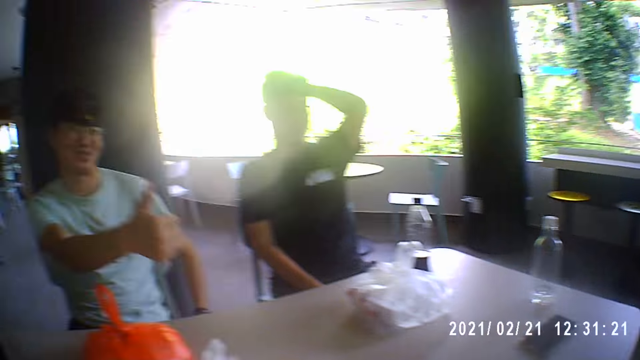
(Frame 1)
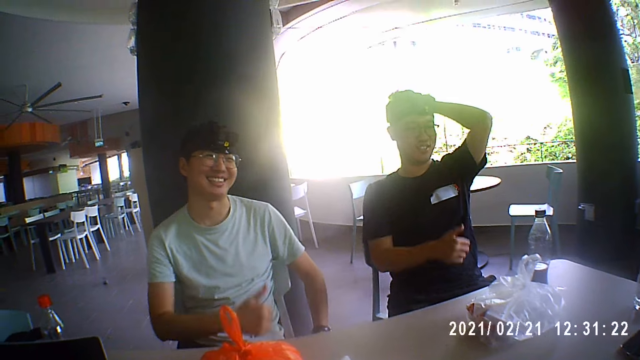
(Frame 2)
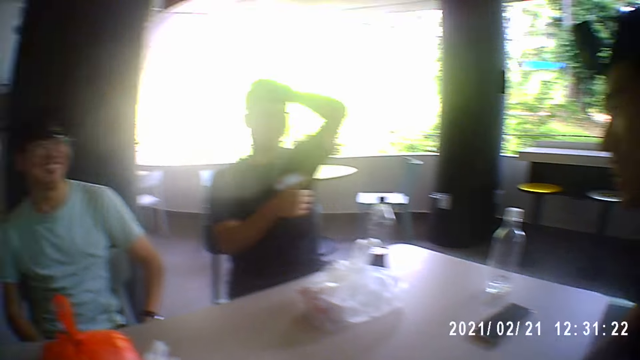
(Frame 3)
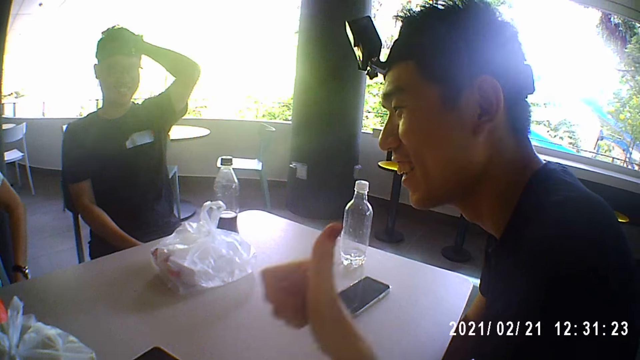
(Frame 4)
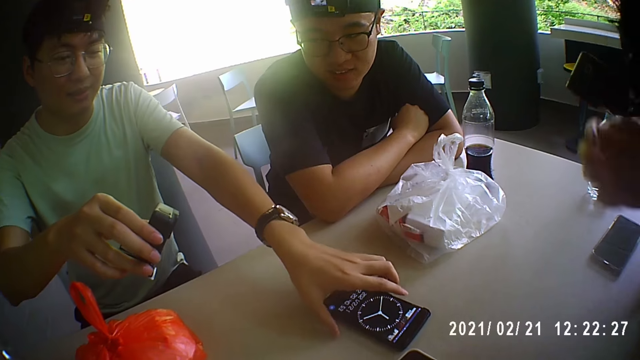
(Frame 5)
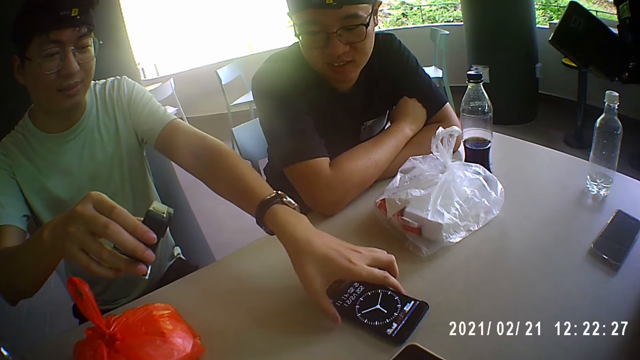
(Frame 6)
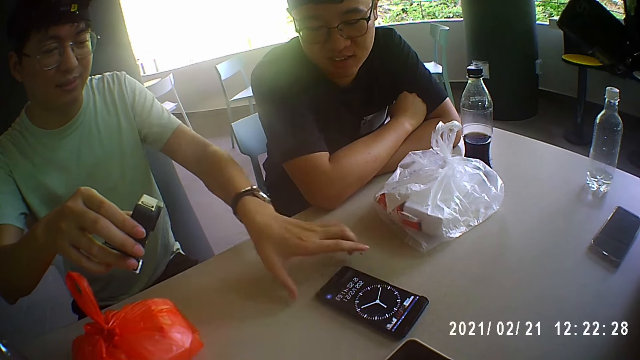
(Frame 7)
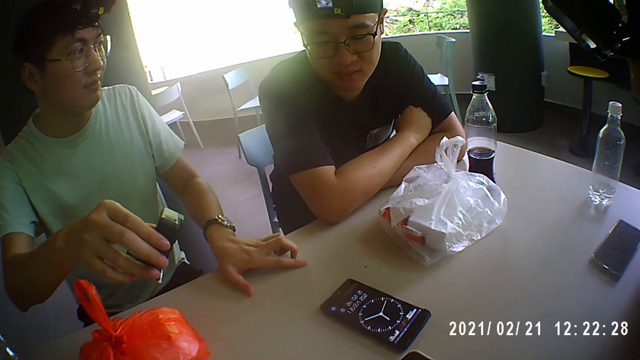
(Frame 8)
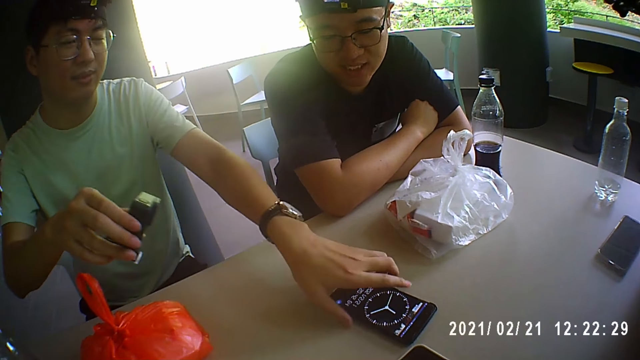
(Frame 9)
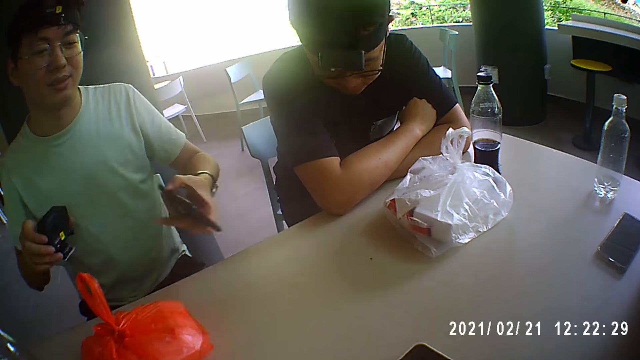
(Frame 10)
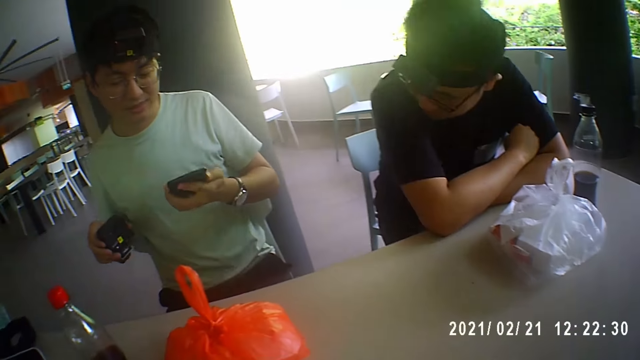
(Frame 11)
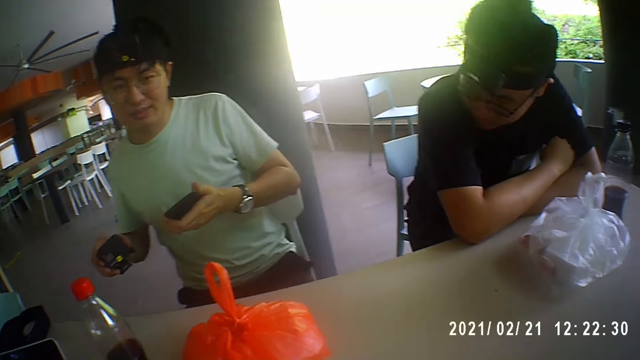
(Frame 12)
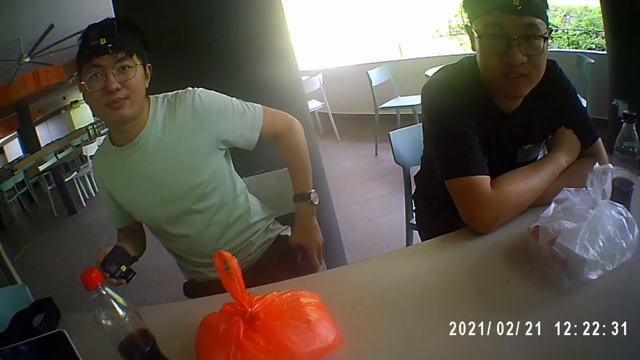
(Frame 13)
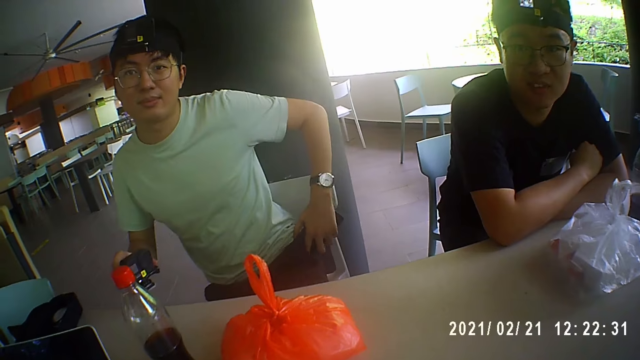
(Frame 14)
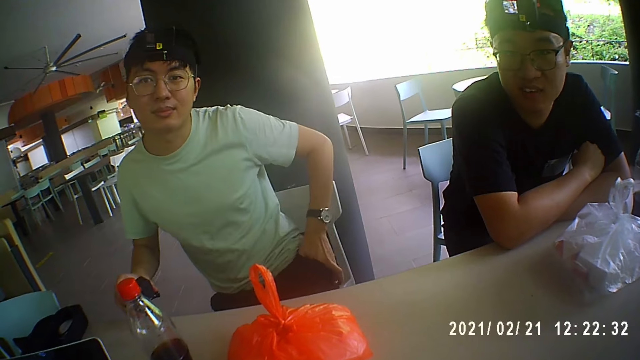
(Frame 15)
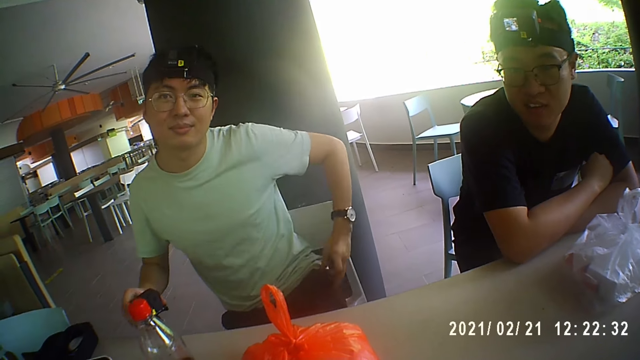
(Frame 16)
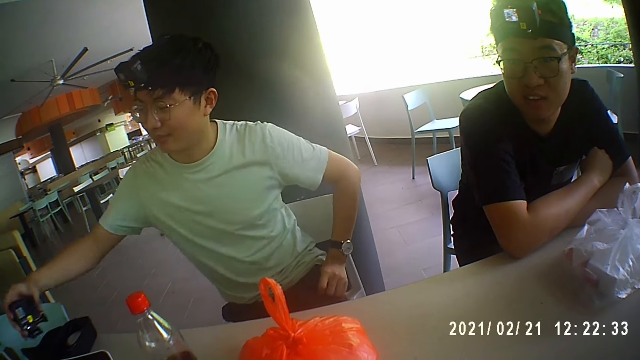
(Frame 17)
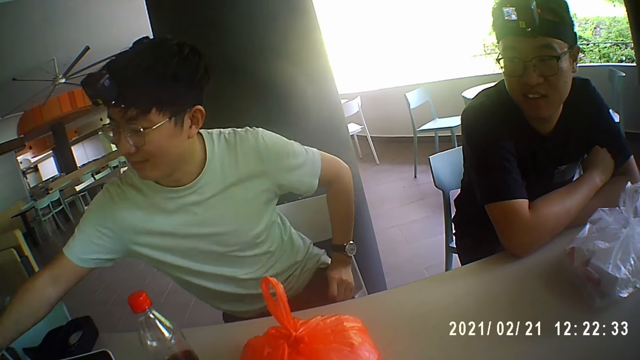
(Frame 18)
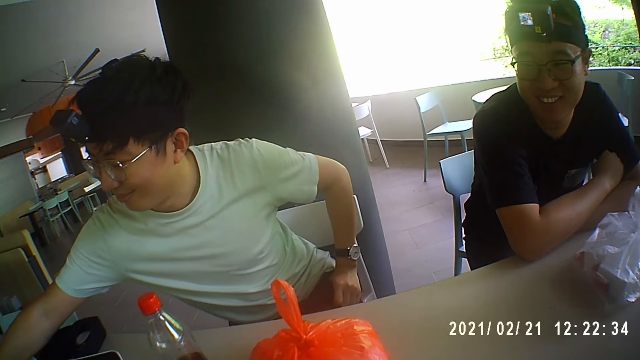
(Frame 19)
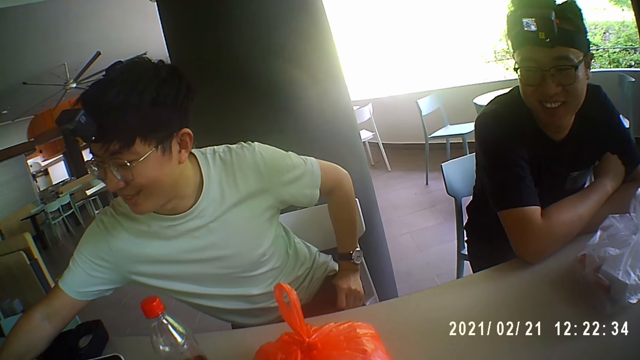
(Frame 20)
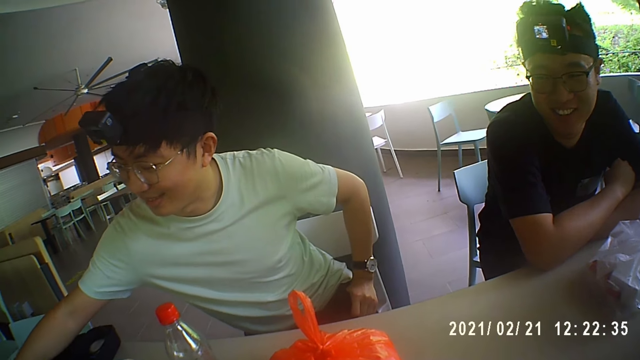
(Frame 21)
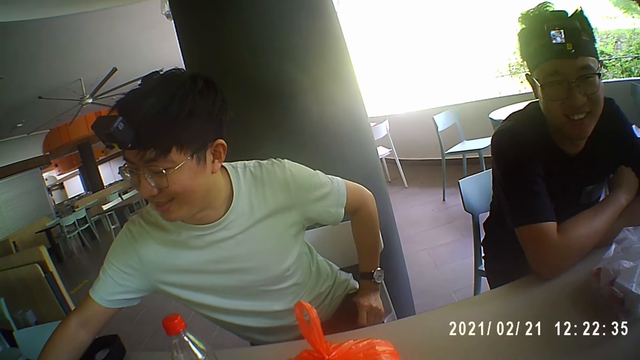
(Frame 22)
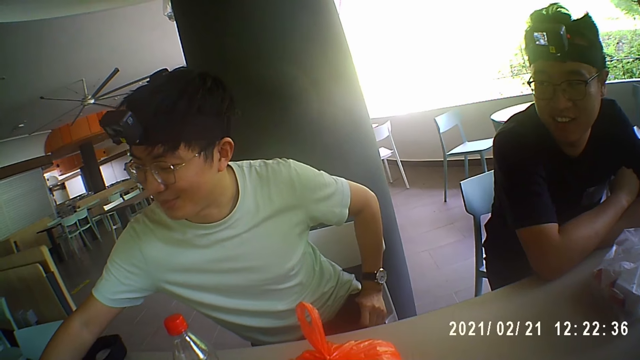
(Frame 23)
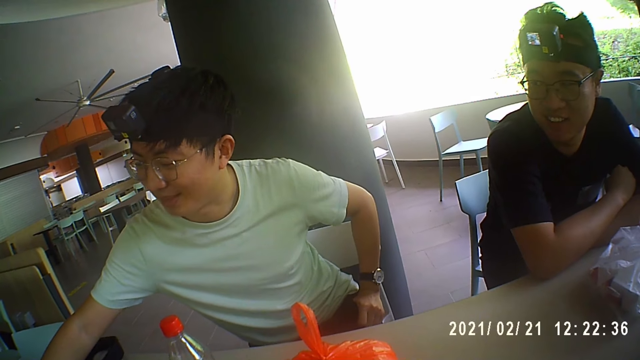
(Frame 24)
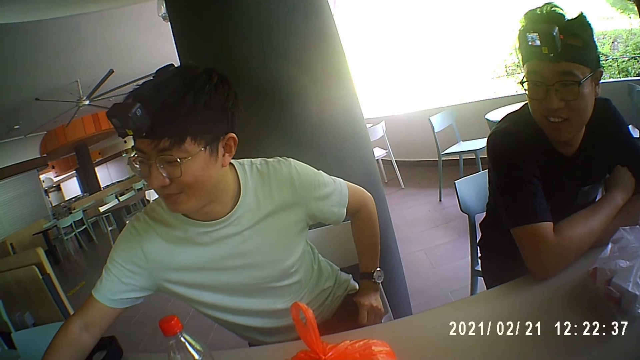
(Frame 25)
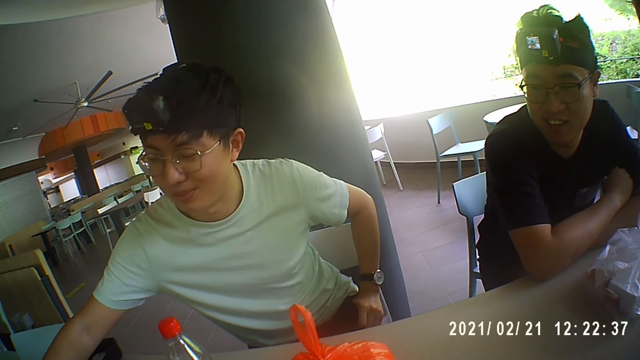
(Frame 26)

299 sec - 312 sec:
A man gesticulates with his right hand. Another man gesticulates with his right hand. The camera wearer gesticulates with her right hand. The first man holds a camera in his right hand. A third man touches a camera on his head with his right hand. The first man converses with the camera wearer, the second man and the third man. The camera wearer touches a phone on a table with his right hand. The first man holds the phone, moves his hand, and picks the phone from the table with his left hand. The camera wearer interacts with the first man. The first man operates the phone in his left hand and puts the phone in his trousers' pocket with his left hand. The camera wearer interacts with the first man. The first man places the camera on the table with his right hand and puts a charger on a chair. The first man interacts with the camera wearer.

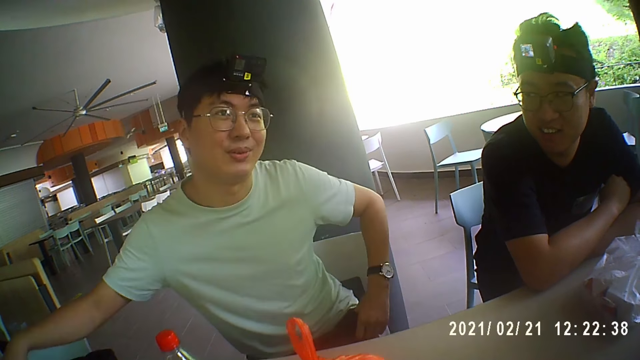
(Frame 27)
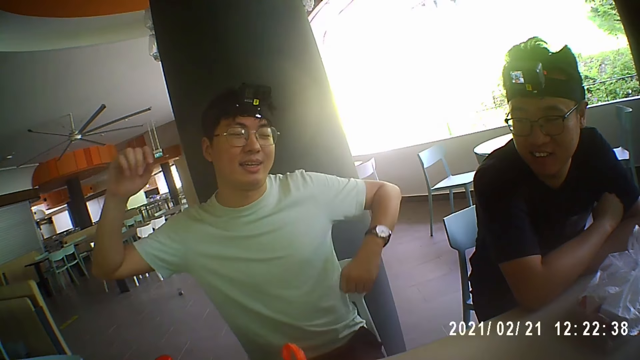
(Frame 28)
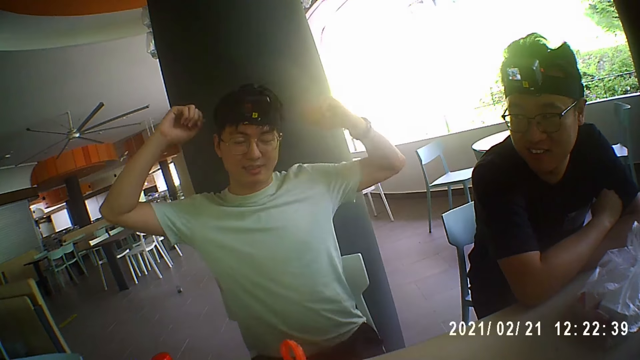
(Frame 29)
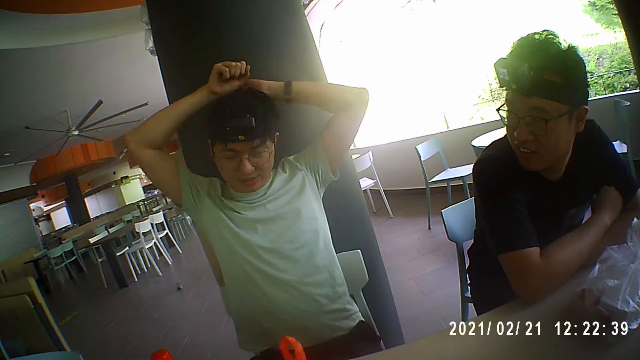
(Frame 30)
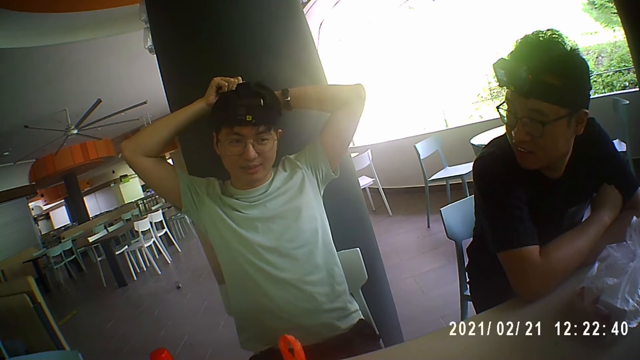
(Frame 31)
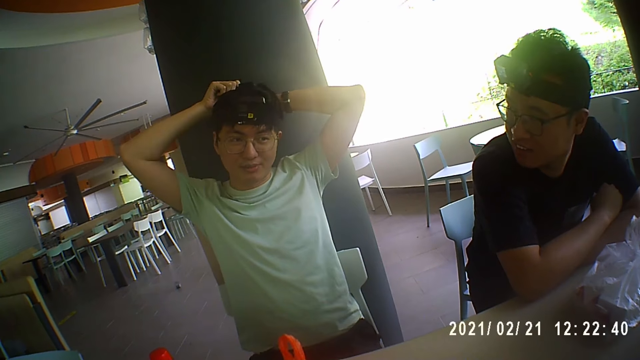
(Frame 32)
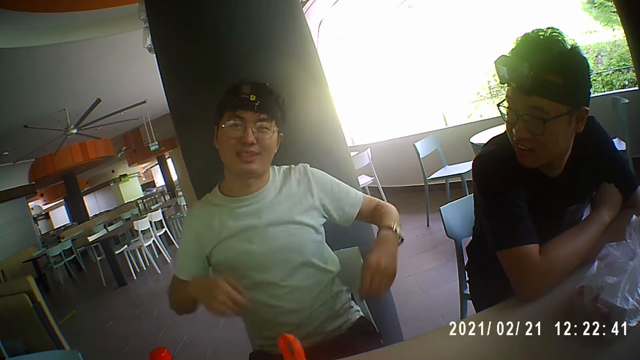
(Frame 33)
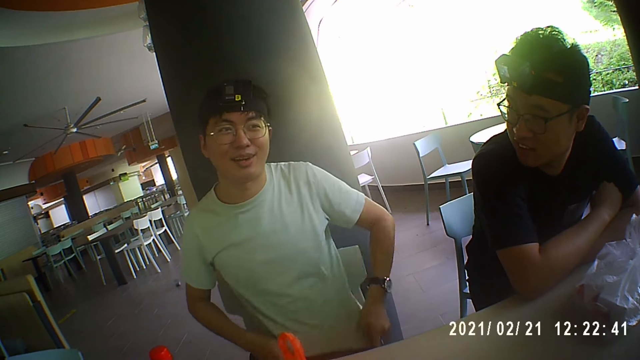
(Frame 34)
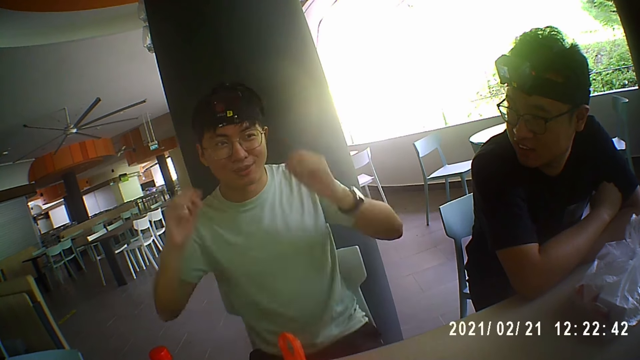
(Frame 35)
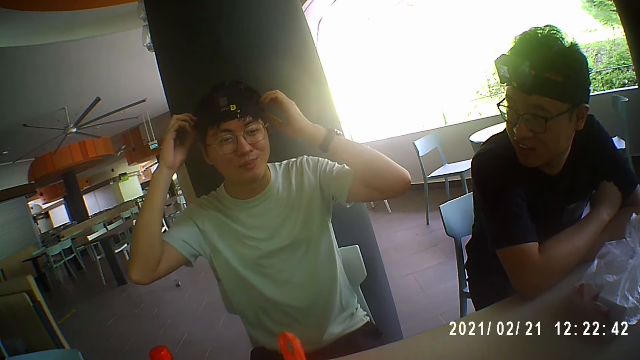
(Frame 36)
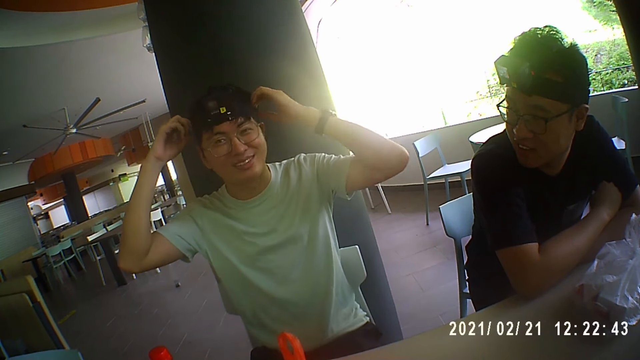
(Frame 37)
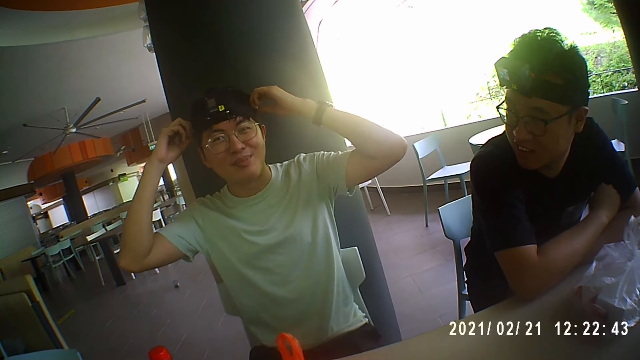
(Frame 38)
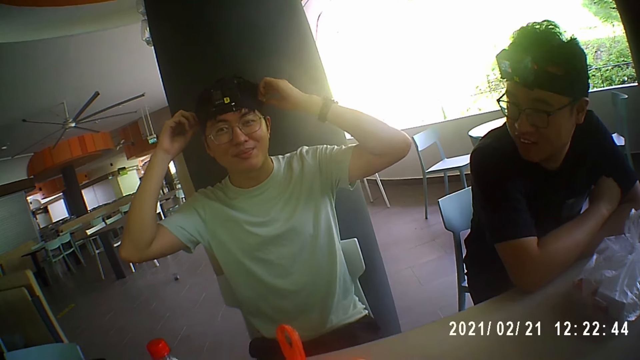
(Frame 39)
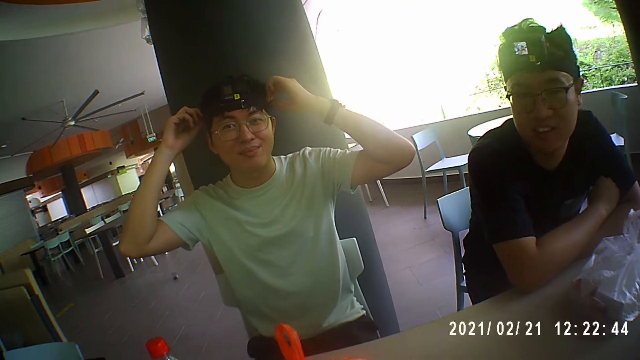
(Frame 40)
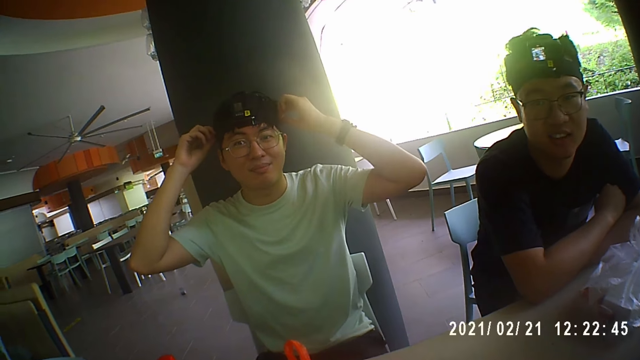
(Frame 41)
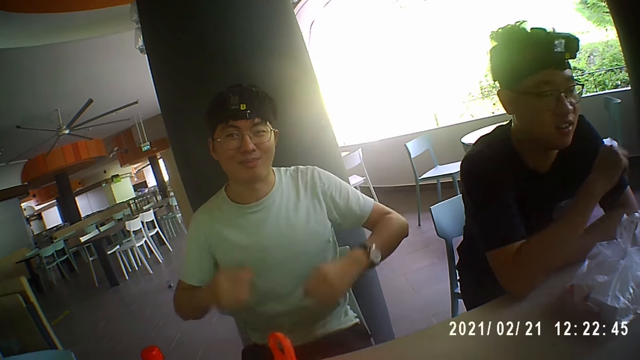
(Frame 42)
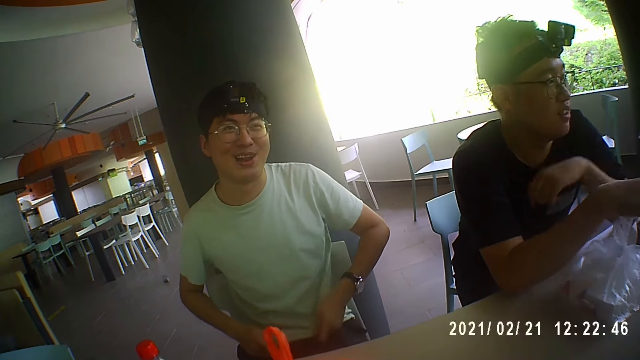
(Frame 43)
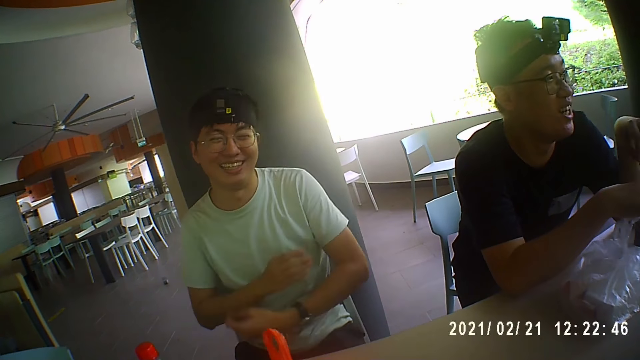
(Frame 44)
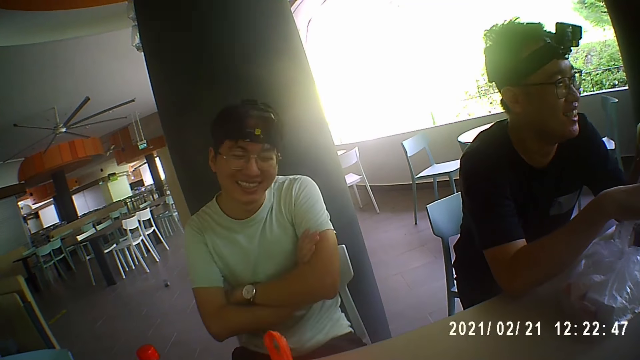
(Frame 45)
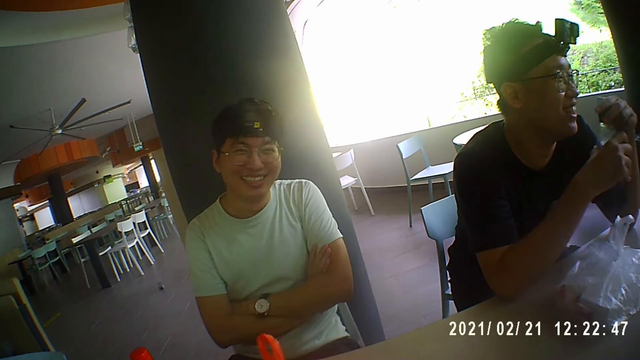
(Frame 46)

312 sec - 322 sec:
A man moves his hands around the head. The man stretches his hands. The man adjusts his top with his hands. The man adjusts a camera strap on his head with his hands. The man moves his hands and adjusts his top with his hands. The camera wearer converses with the man. Another man gesticulates with his right hand. The second man converses with a third man. The first man folds his hands on his chest. The second man picks up a soda bottle from the table with his hands.
